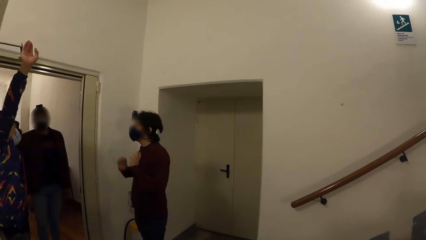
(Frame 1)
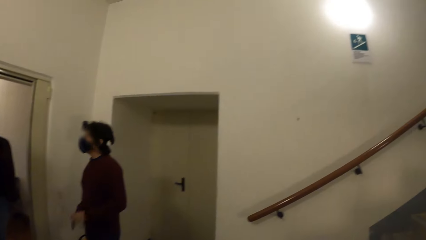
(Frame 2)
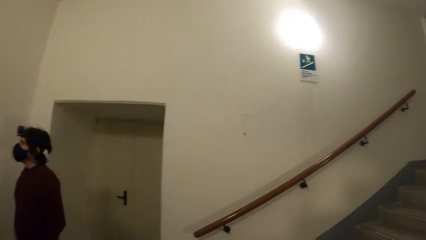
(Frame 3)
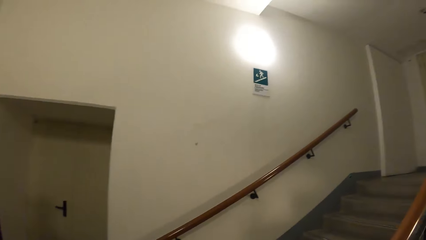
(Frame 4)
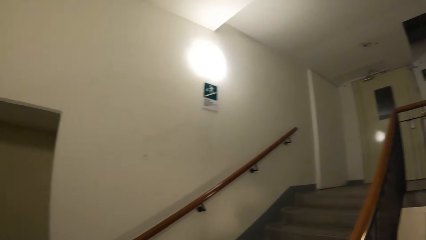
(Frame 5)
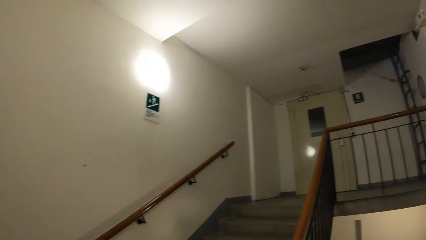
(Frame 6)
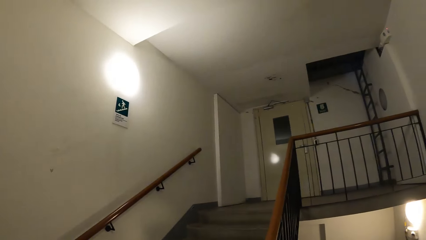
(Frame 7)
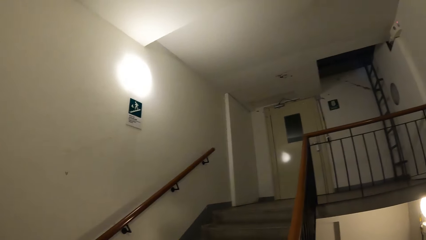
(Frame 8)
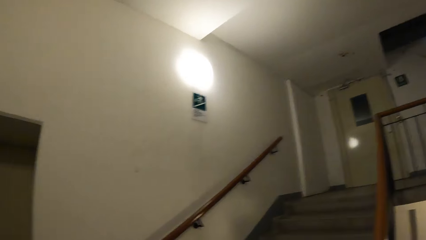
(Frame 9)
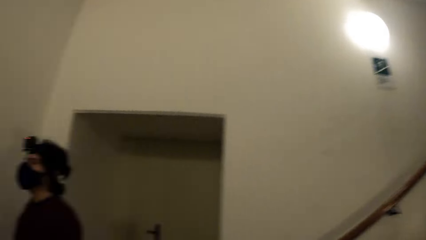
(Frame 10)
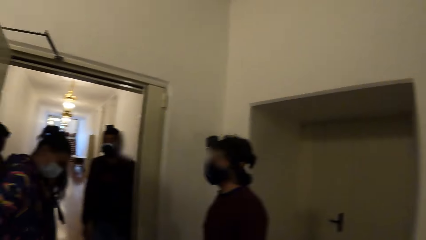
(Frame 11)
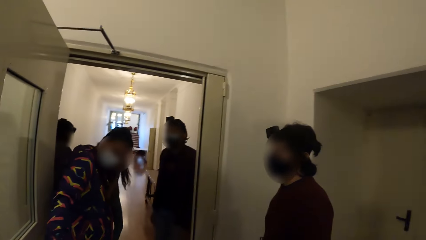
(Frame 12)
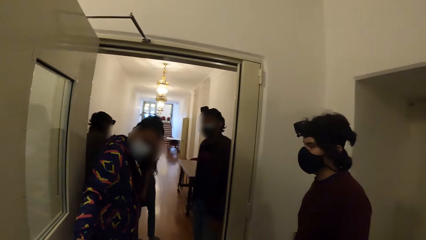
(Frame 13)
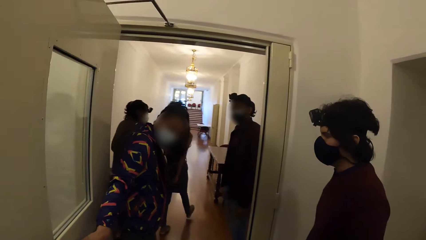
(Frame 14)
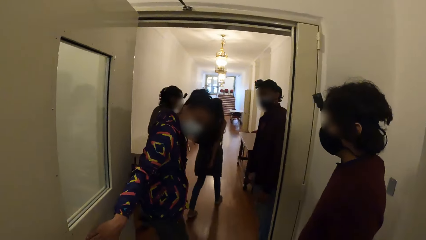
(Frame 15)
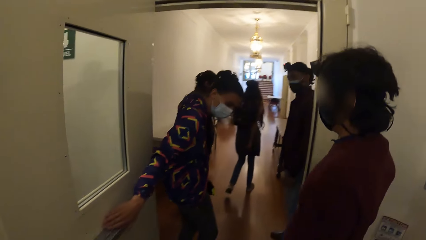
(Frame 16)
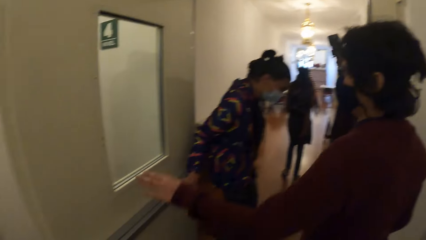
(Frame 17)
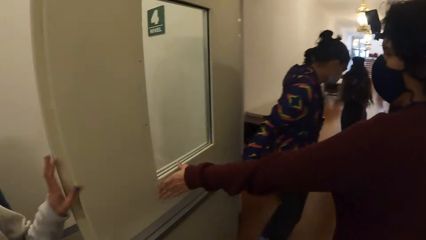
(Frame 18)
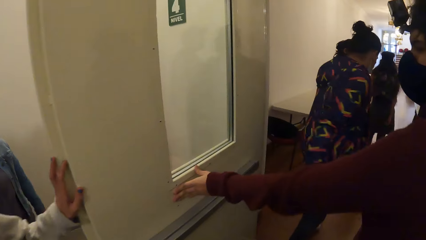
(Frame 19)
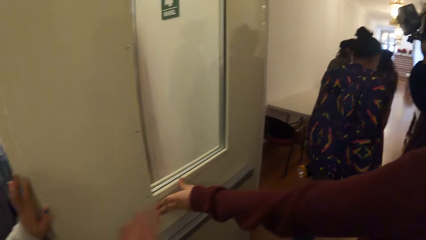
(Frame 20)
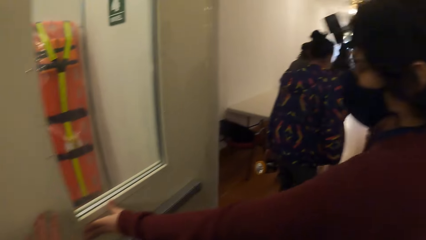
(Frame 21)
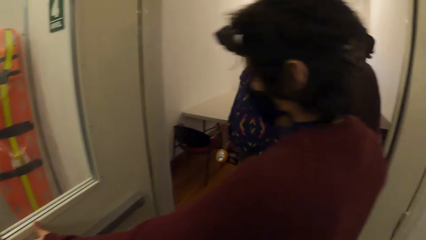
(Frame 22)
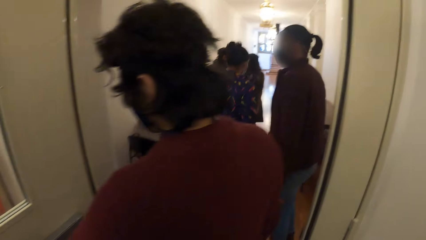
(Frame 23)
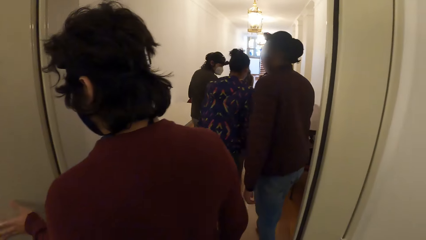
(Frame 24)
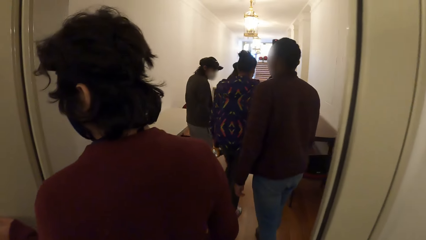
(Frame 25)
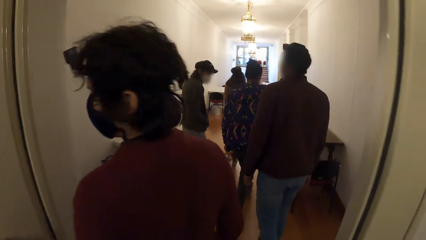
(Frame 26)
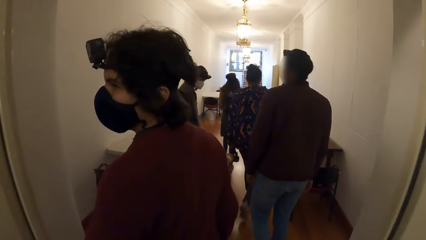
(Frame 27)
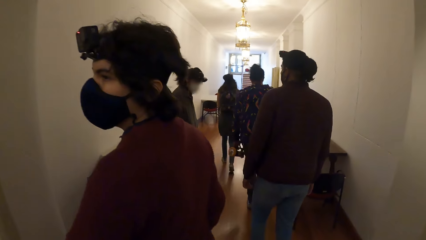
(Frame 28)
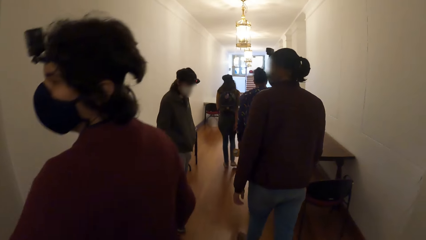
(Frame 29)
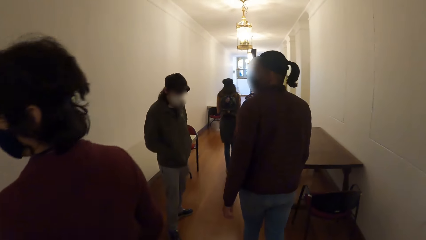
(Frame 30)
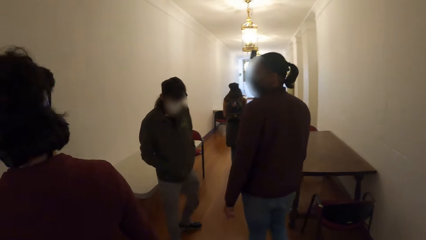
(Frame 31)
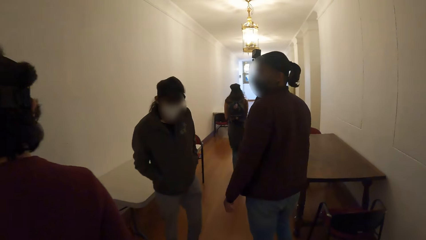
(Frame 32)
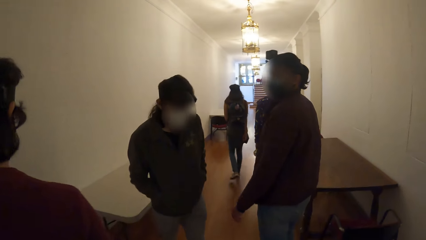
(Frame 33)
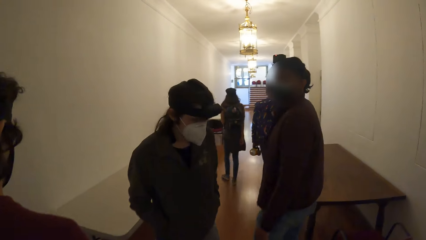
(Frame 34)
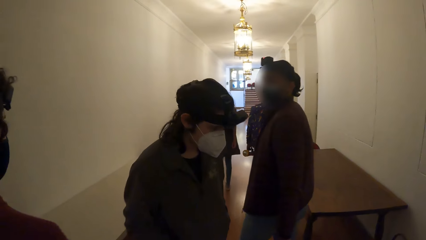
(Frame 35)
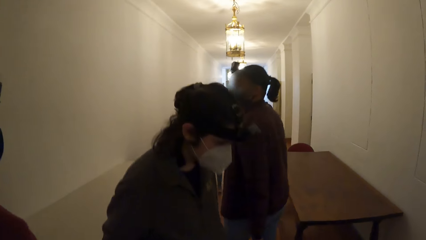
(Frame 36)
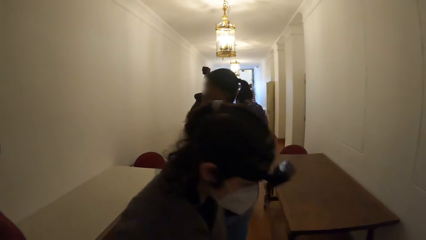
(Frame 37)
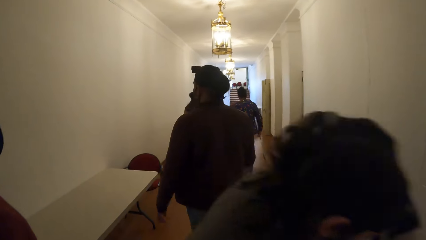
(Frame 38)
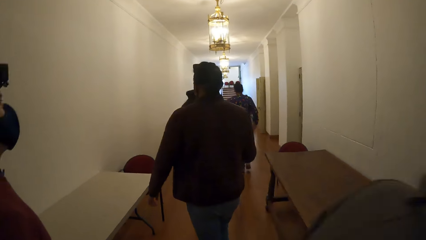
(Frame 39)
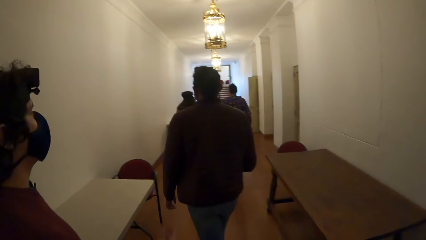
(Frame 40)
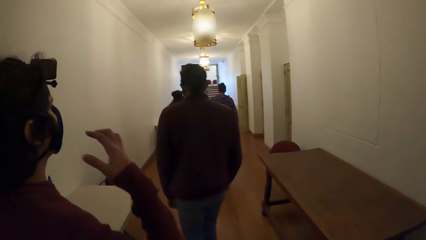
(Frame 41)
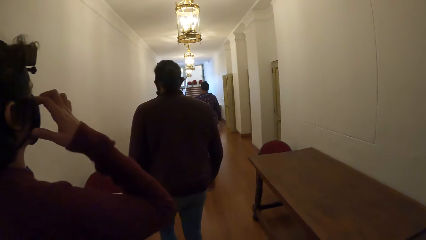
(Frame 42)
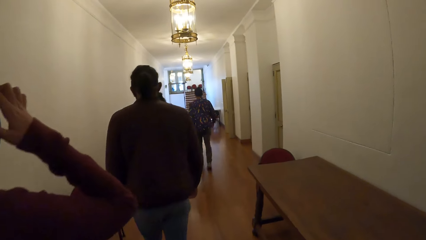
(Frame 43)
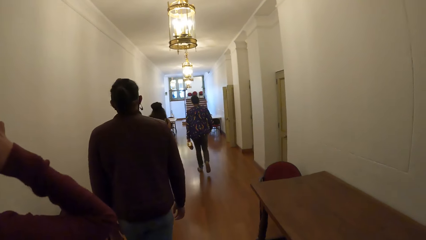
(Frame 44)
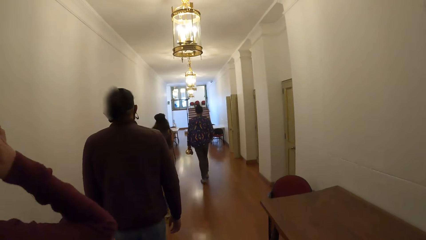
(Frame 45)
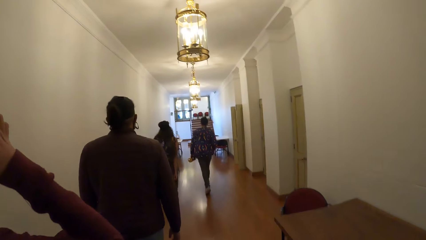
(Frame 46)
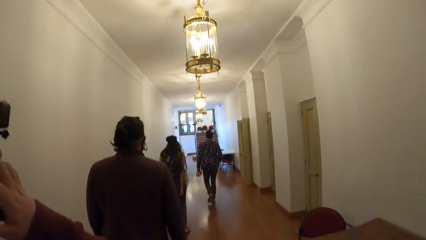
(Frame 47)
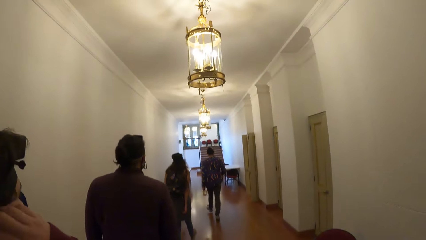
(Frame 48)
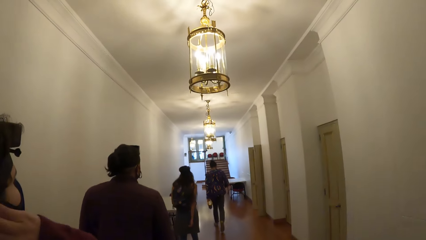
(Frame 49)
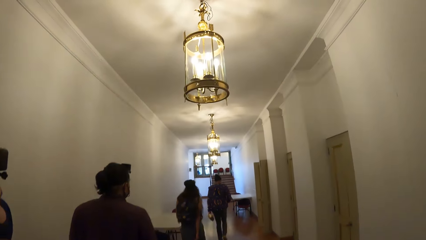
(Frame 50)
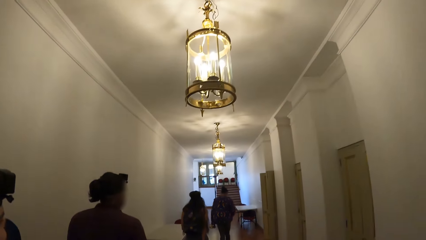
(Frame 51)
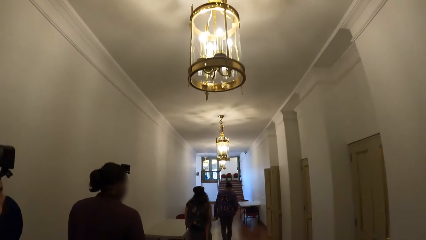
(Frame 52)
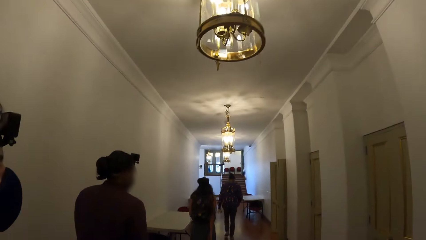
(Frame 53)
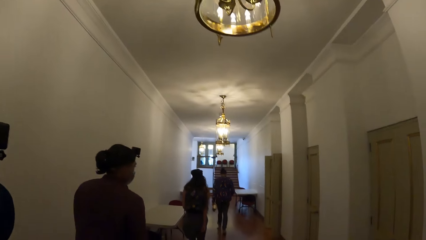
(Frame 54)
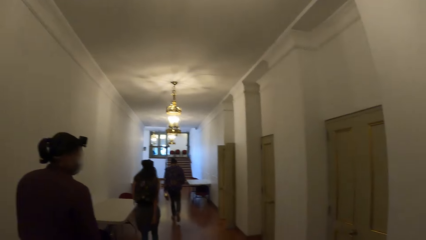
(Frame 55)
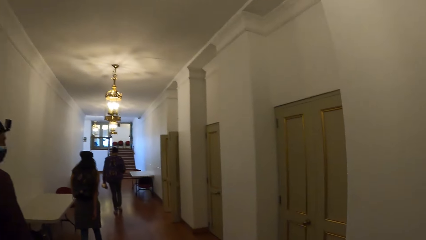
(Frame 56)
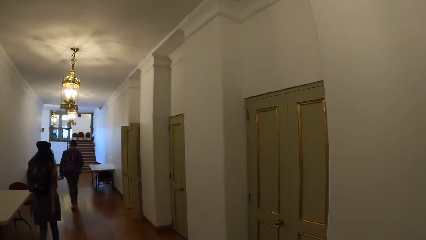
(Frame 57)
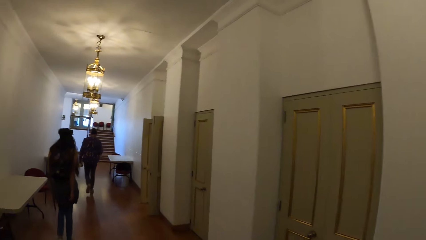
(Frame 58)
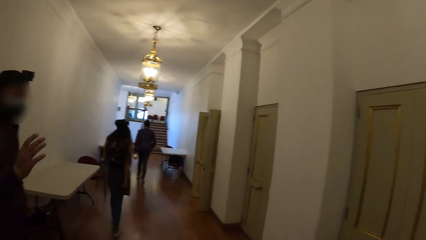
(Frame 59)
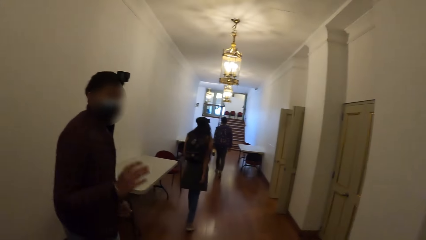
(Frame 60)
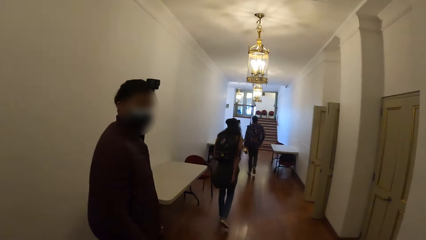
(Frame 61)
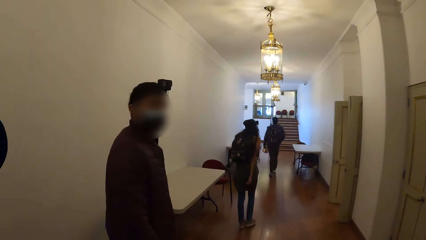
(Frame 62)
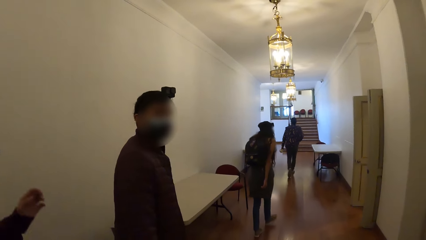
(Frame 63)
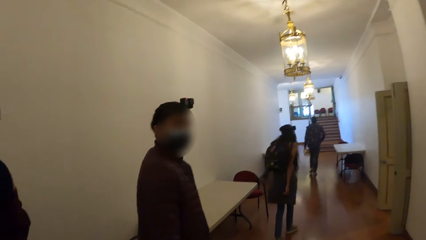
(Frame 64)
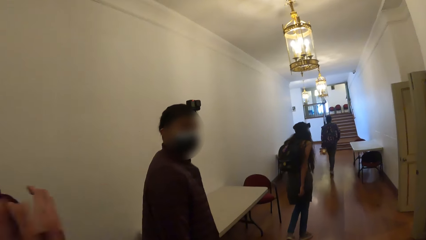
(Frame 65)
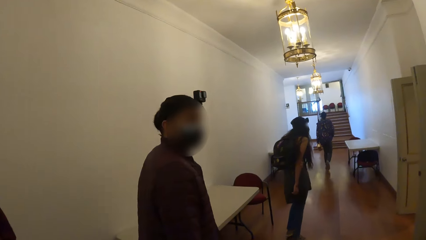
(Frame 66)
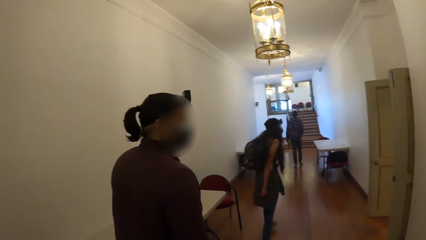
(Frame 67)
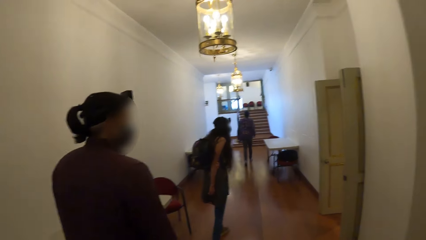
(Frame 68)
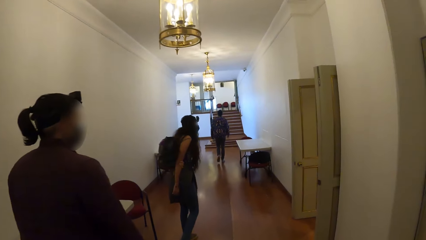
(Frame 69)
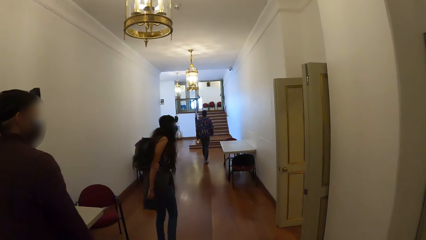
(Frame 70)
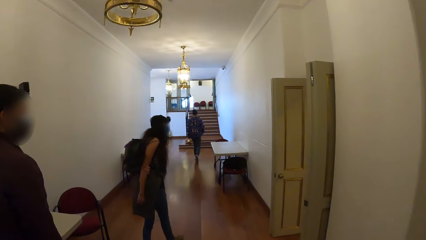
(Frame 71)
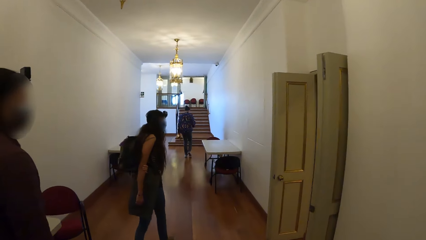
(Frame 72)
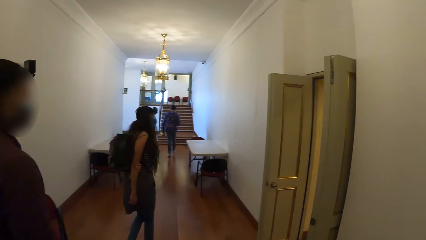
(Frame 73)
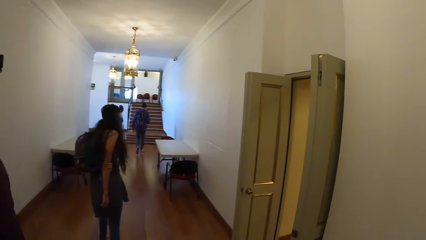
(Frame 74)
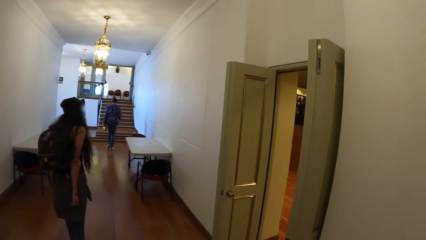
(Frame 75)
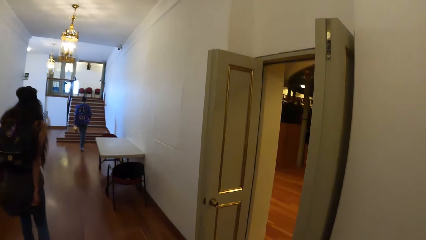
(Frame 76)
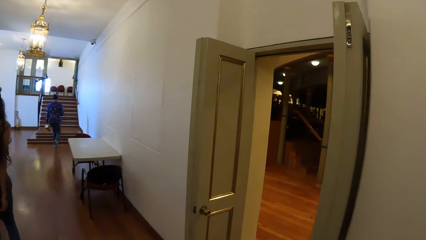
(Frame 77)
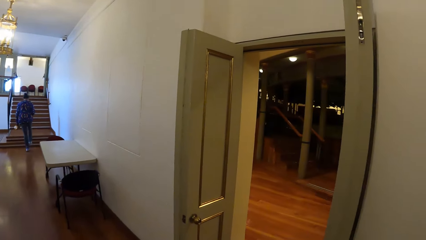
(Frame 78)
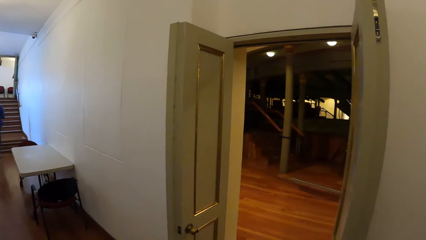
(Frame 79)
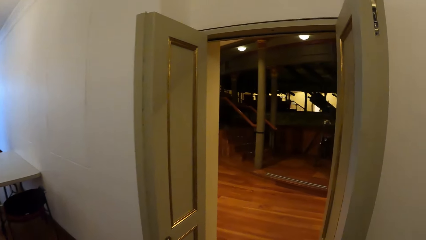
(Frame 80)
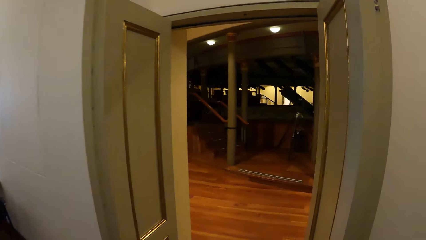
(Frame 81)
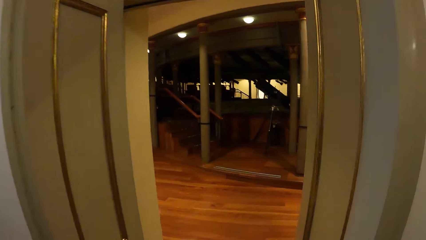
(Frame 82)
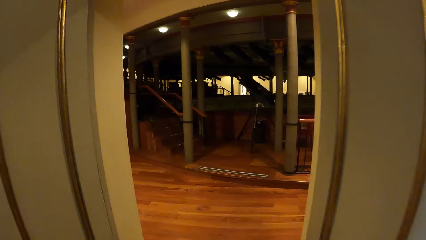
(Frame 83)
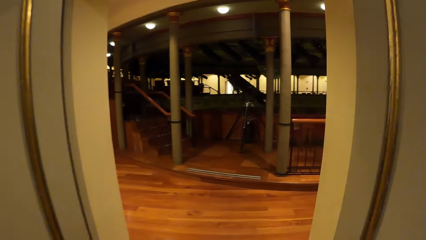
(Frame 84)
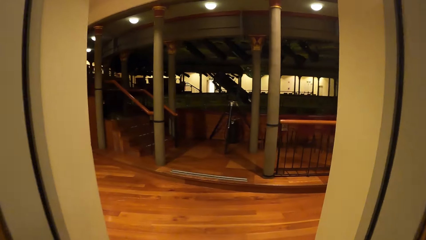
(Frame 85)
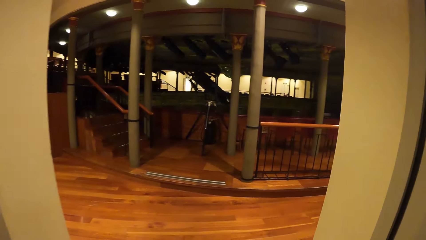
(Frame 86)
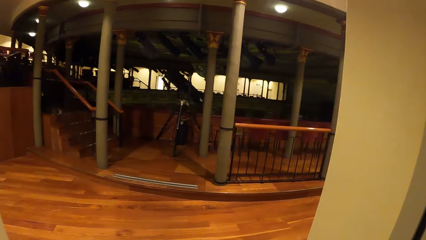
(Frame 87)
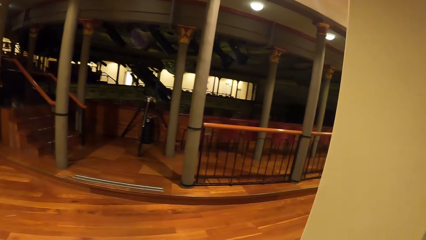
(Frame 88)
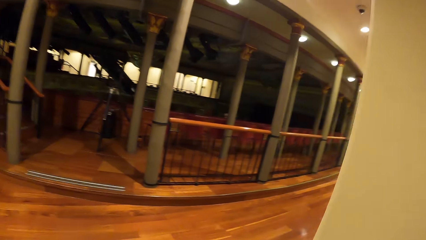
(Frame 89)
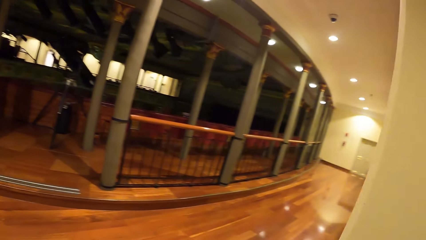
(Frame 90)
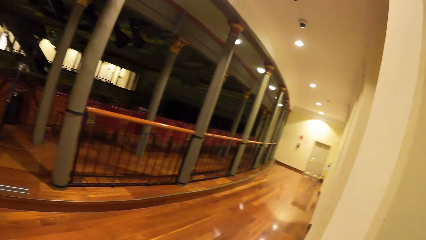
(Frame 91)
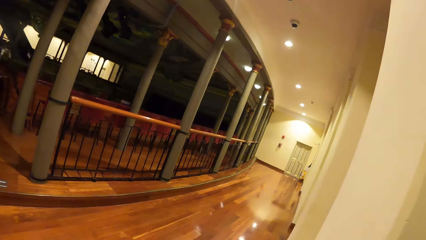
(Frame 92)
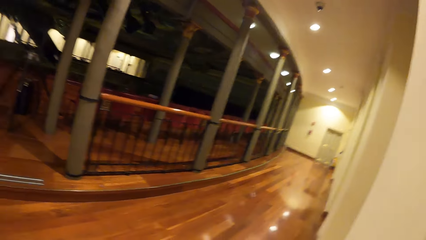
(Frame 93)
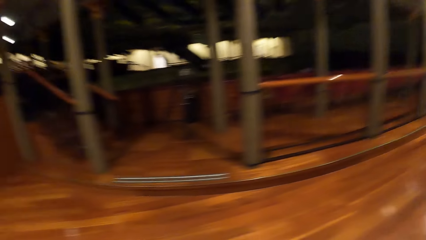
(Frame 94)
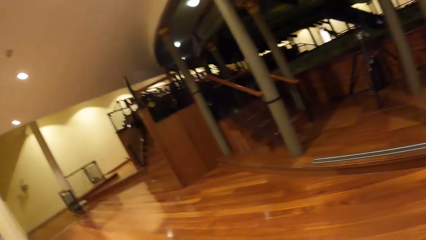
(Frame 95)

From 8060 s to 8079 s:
The camera wearer looks around. A man holds the door. A woman holds the door. The camera wearer walks through a corridor with the group of people. They enter the room. The man touches the face area. The camera wearer converses with another man. Another man interacts with friends. The camera wearer looks around in the room.
